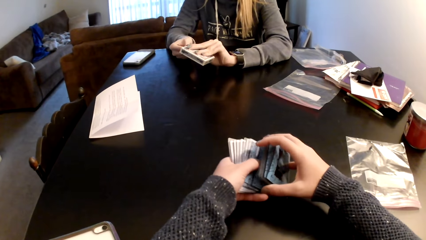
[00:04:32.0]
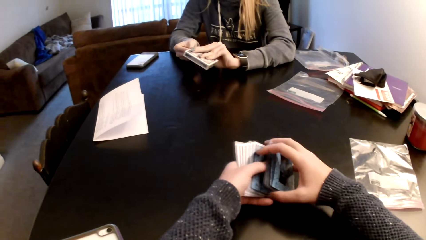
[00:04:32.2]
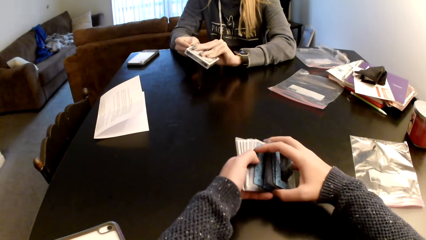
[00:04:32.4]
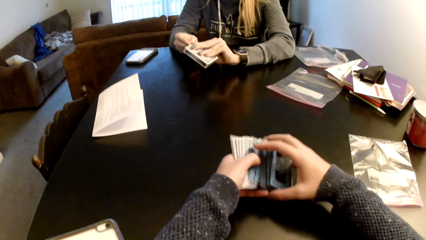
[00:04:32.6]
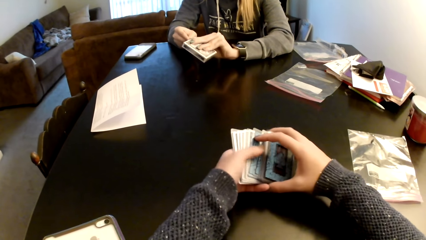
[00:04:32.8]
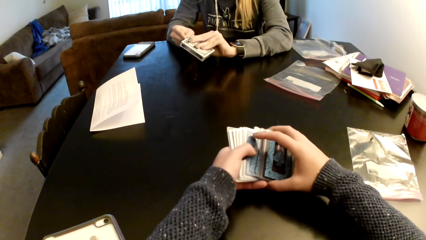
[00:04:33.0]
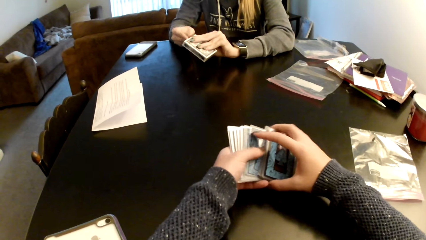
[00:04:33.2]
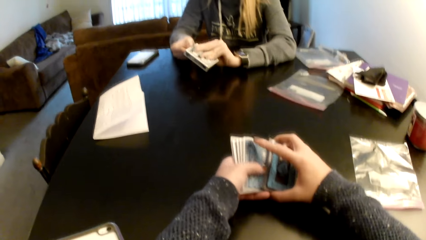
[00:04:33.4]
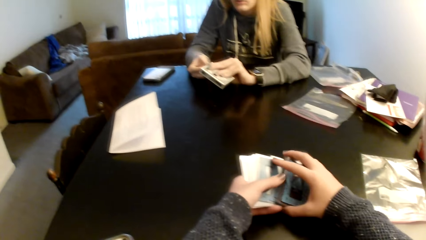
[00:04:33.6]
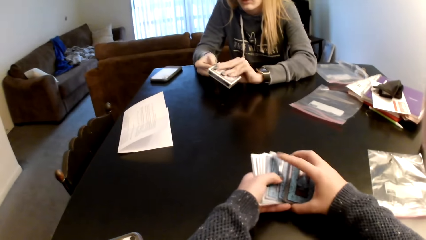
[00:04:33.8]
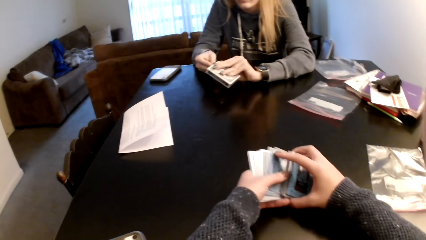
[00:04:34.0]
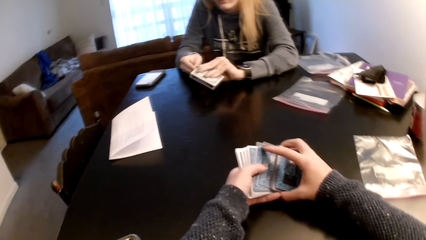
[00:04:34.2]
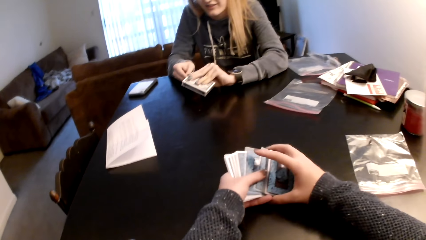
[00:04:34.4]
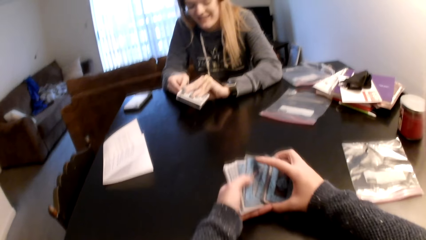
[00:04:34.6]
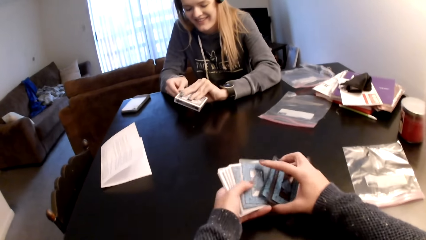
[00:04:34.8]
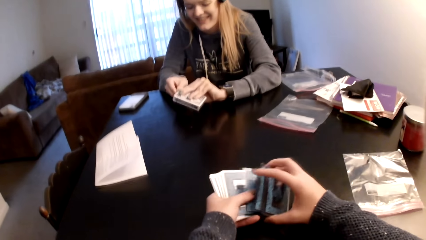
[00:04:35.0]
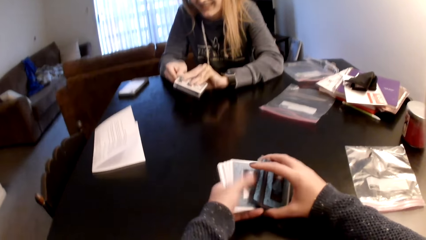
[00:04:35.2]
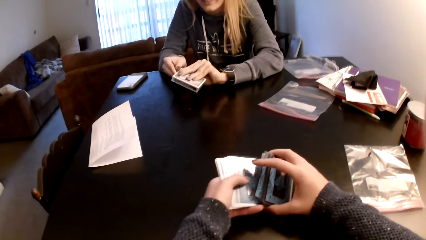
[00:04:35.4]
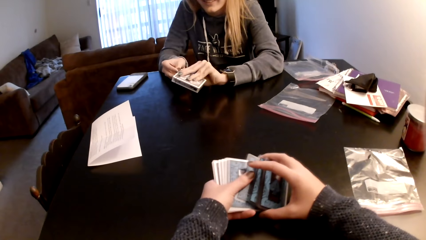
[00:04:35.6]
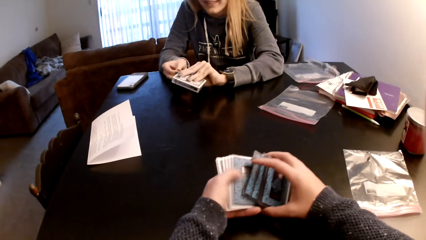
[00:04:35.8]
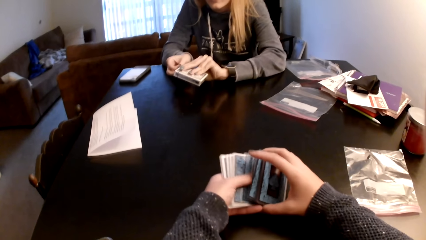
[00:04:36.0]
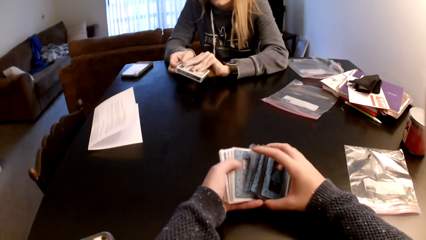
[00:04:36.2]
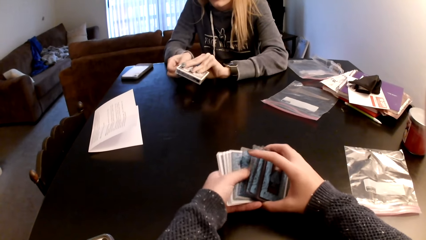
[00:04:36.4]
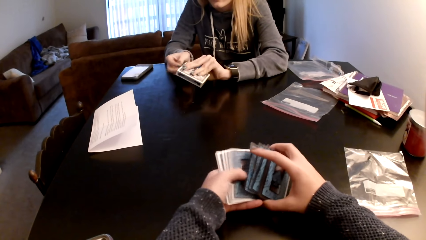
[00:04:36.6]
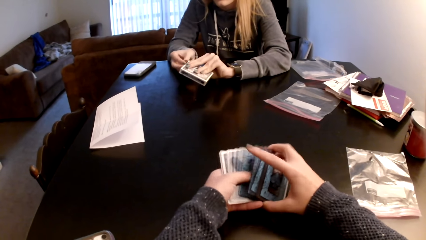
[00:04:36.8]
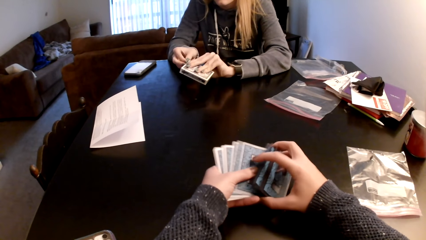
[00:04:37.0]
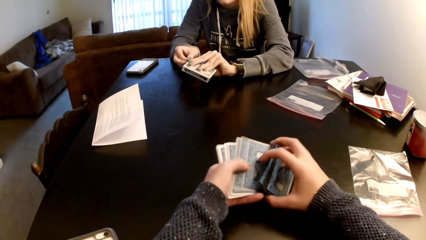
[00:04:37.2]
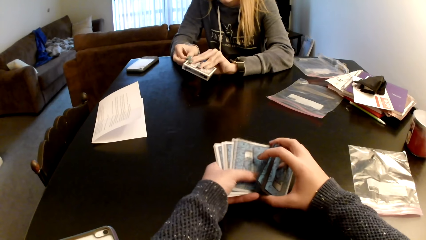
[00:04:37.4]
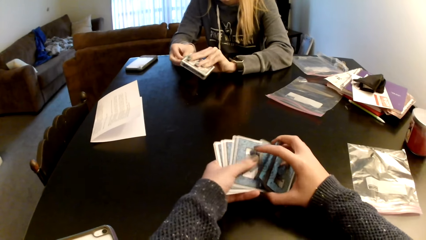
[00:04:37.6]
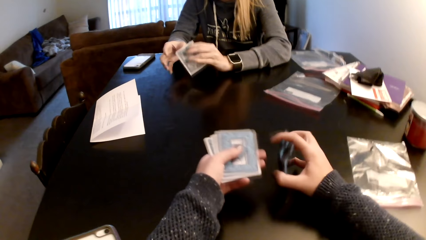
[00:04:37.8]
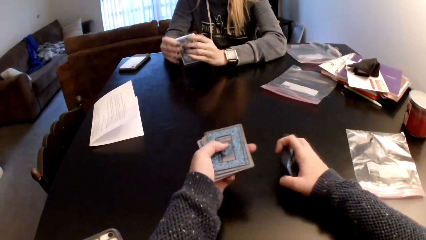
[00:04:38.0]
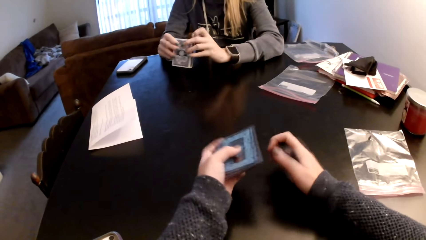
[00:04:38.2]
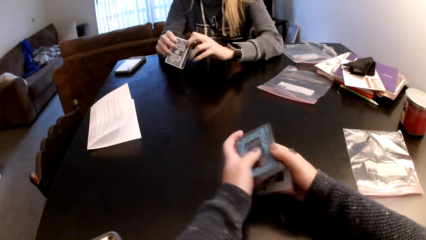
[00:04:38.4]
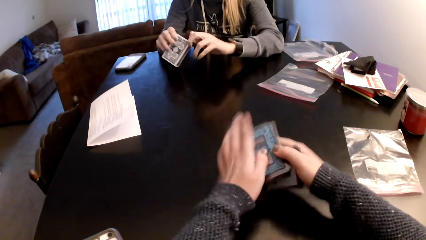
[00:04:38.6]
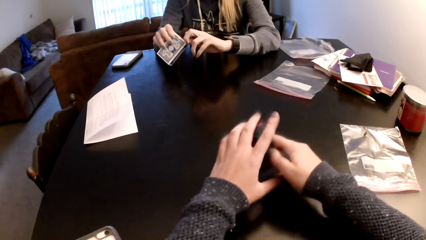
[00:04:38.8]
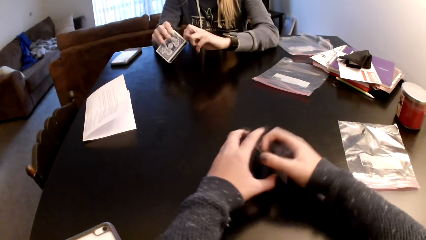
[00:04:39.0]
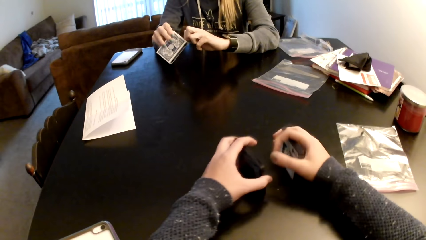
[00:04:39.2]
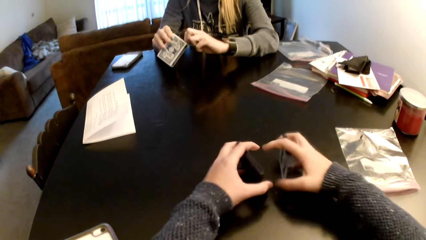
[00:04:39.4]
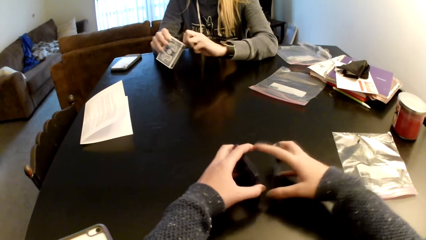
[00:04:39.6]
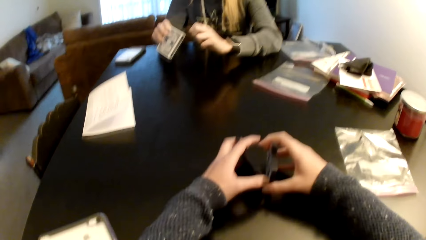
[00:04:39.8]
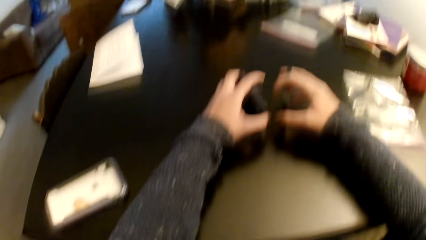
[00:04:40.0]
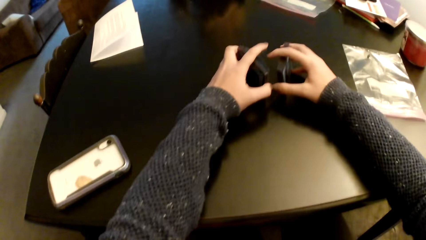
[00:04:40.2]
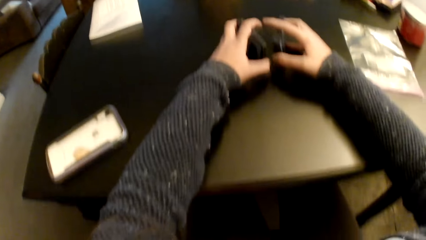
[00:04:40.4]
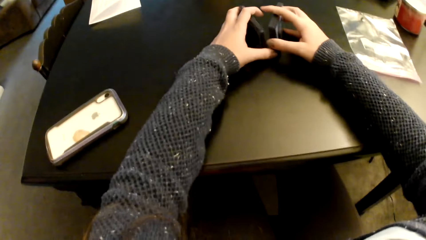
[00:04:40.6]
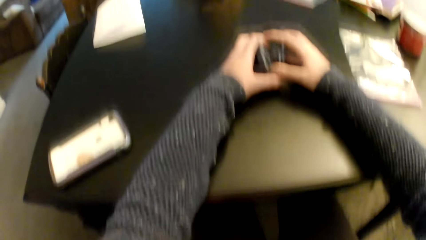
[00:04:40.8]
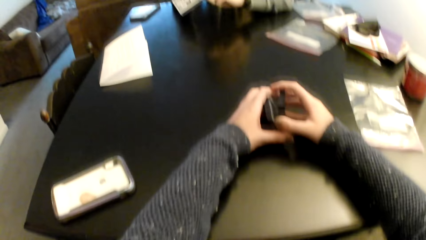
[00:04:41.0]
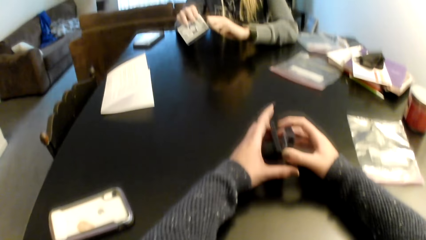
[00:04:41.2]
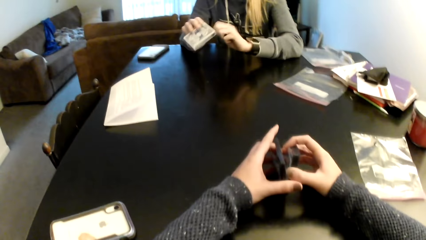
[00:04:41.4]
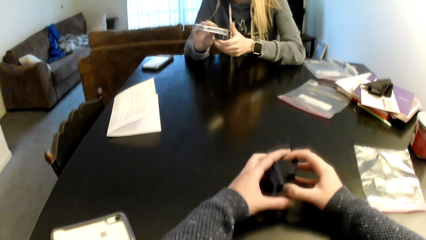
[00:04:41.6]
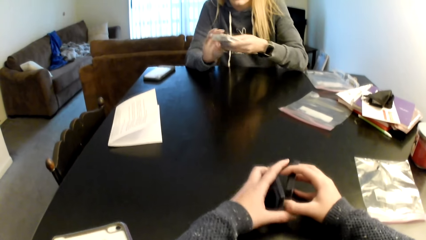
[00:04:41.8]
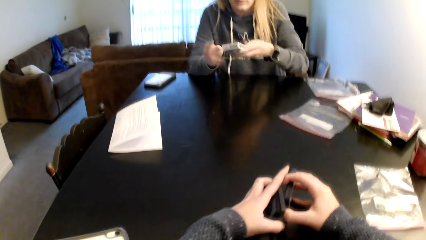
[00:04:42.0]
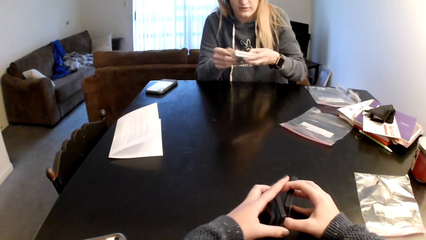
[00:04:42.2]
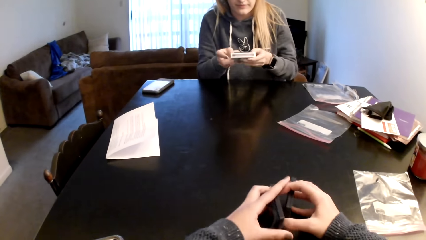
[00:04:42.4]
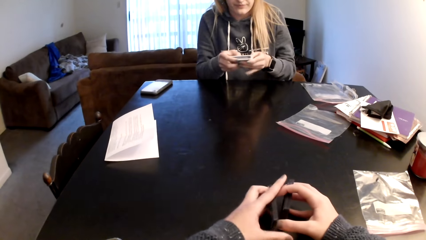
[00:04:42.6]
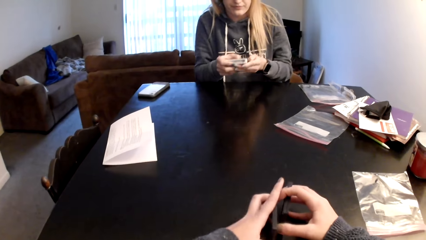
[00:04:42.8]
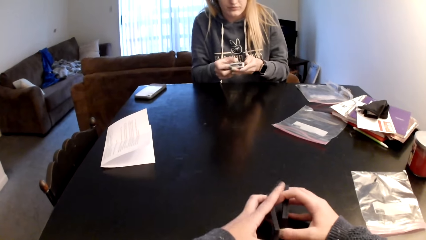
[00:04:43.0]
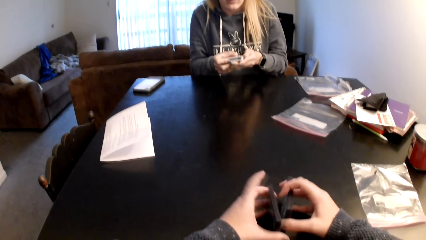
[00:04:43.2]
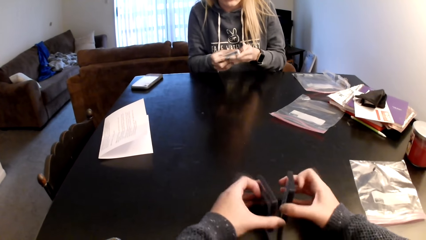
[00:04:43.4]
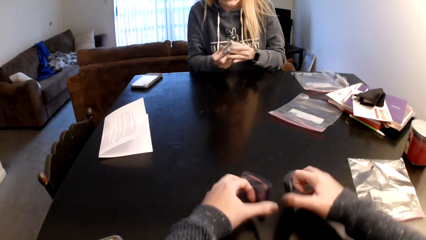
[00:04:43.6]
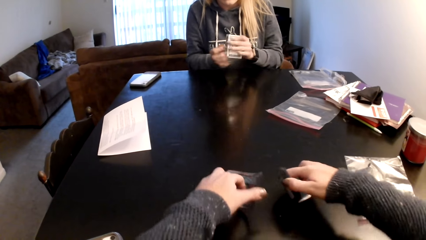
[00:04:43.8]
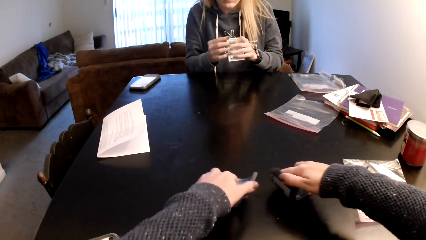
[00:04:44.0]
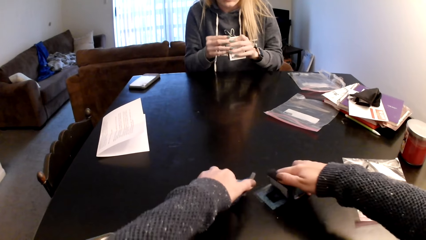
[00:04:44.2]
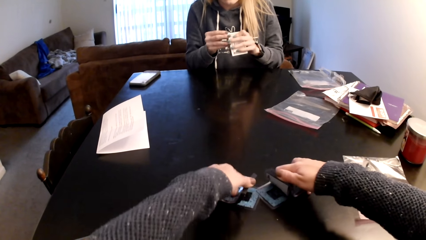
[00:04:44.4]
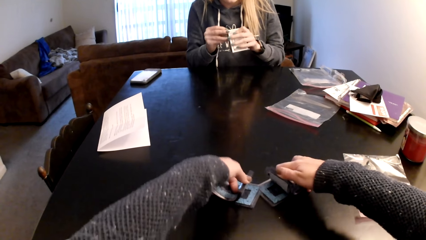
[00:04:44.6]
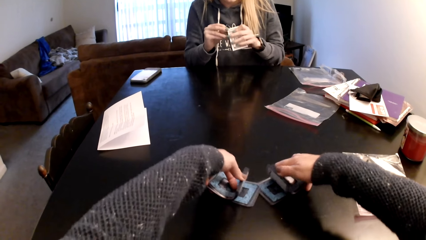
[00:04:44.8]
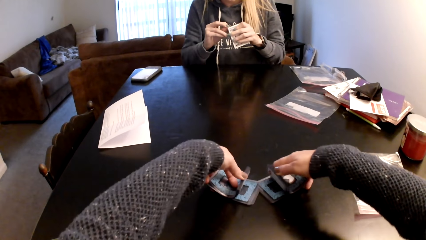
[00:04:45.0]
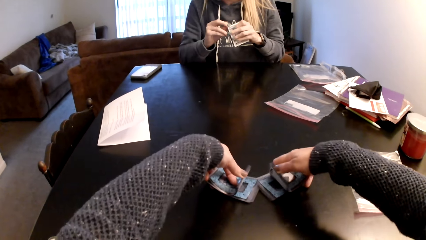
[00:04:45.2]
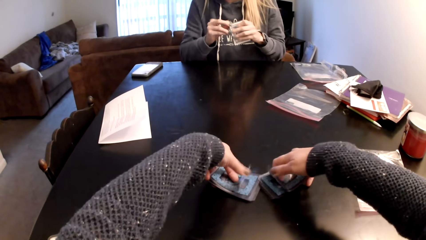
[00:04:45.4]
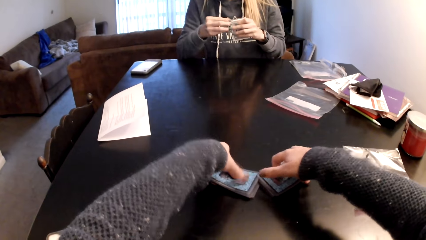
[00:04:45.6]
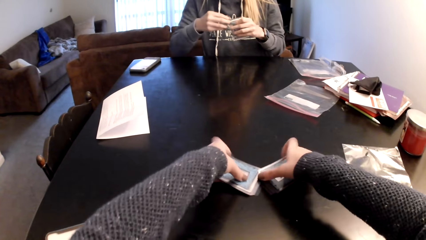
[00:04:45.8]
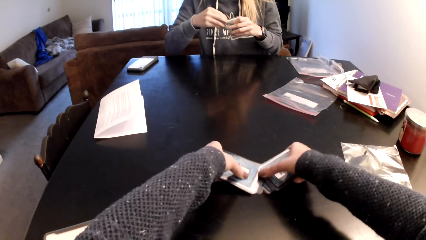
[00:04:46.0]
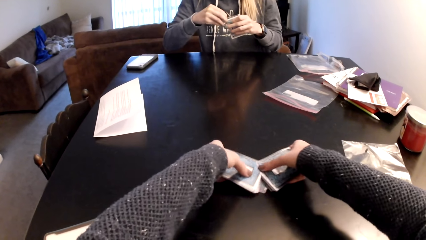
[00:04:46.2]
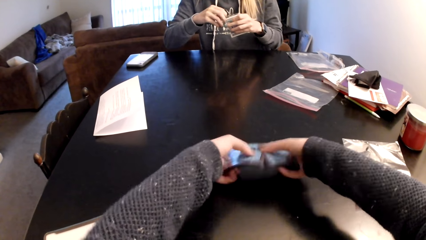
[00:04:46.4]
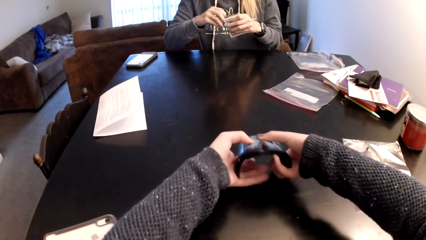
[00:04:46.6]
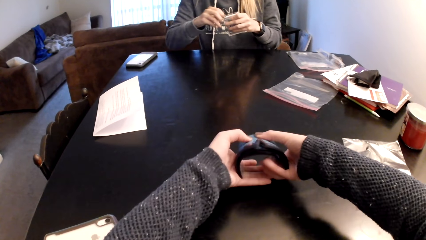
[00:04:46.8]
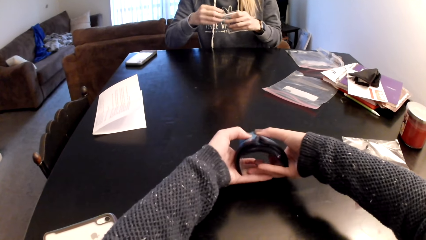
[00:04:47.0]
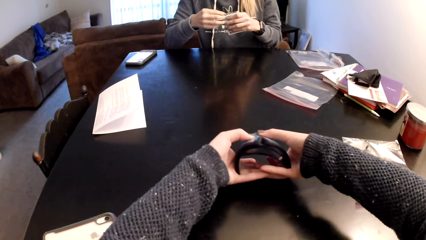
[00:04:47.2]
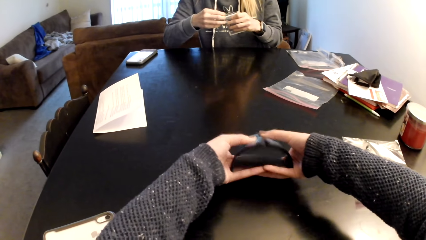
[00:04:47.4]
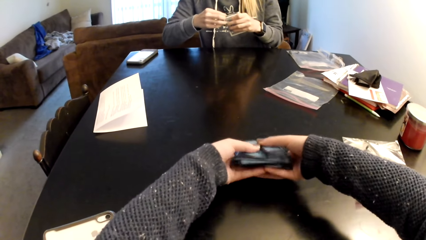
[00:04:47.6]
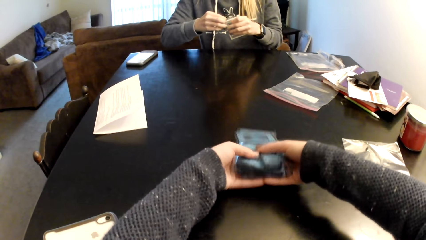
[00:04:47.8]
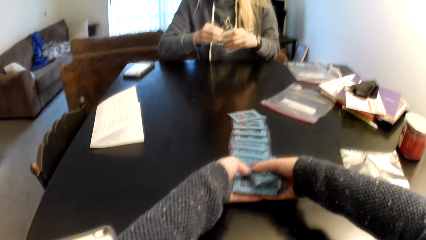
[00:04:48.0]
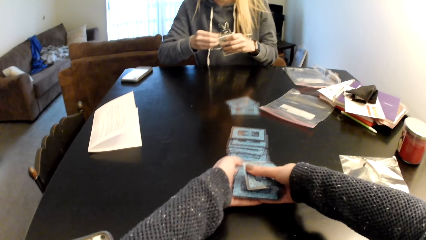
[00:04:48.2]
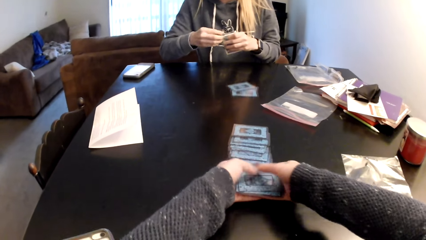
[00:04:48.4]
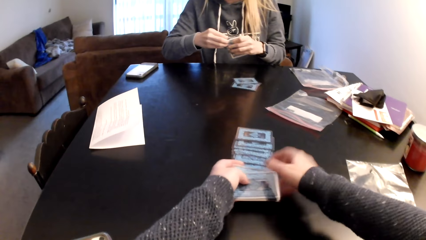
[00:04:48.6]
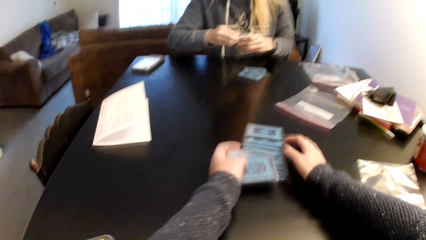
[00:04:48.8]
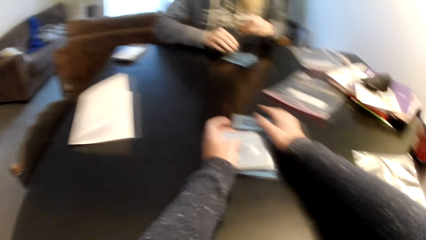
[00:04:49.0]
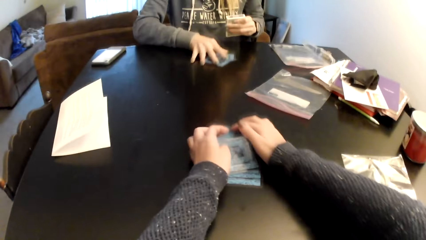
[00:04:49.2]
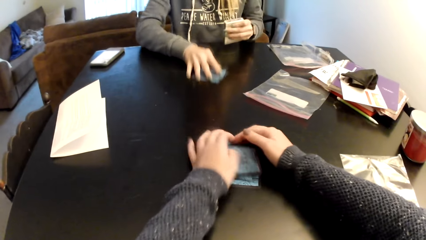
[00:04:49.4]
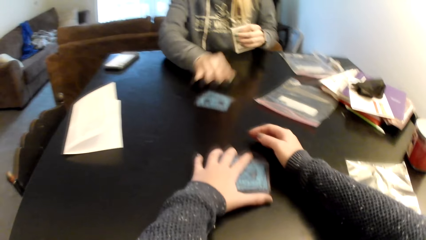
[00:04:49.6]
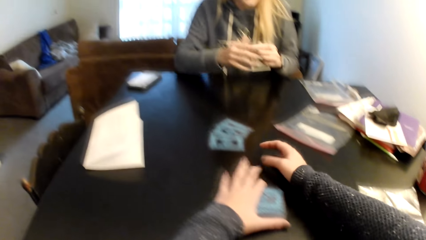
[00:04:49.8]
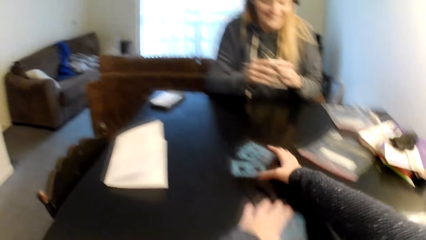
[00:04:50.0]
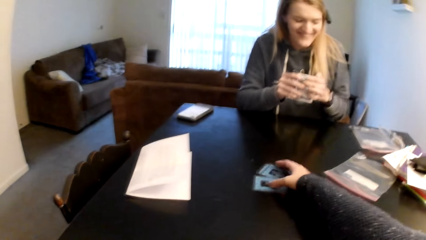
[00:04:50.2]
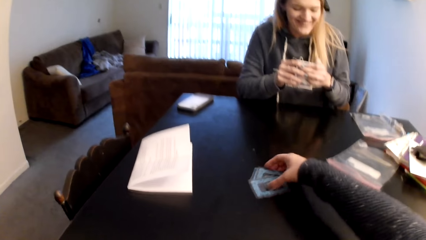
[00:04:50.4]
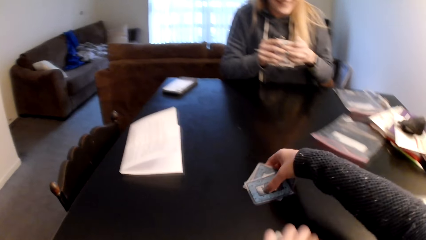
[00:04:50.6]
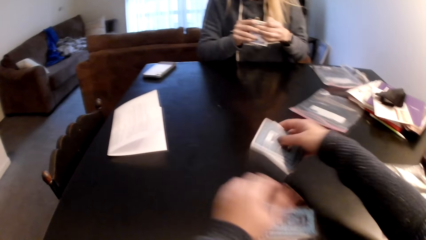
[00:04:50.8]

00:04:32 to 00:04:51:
A lady peels a box with her hands. The camera wearer sorts cards with her hands. She holds the cards with both hands. She switches the cards to the other hand. She holds the cards with both hands. She adjusts the cards on a table. The lady peels the box with her hands. The camera wearer flips the card on the table. She adjusts the cards on the table. The lady adjusts the box on her hands. The camera wearer collects the cards together. She picks up the cards from the table. She flips the cards. She adjusts the cards on the table. She collects the cards together. The lady drags the cards on the table and holds the box with both hands.
